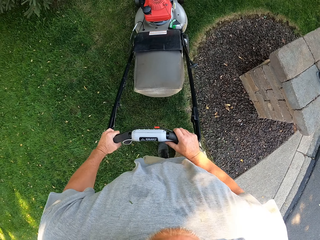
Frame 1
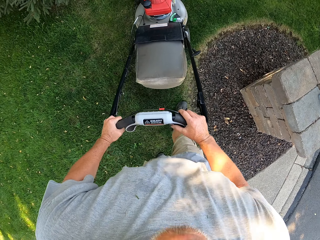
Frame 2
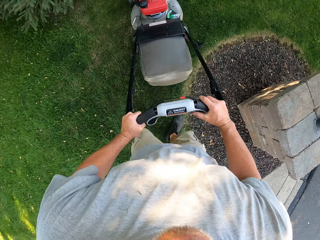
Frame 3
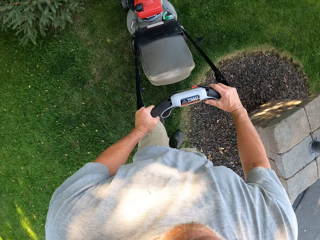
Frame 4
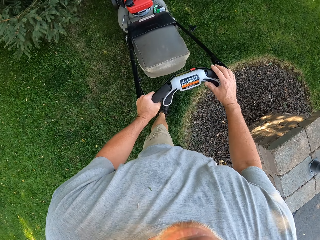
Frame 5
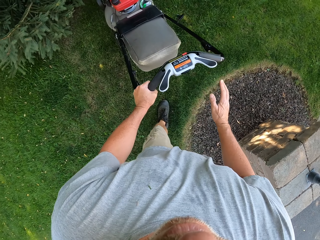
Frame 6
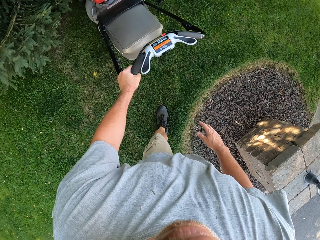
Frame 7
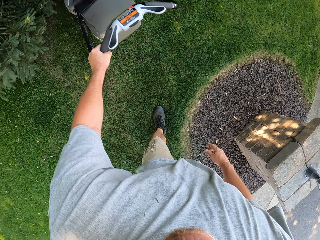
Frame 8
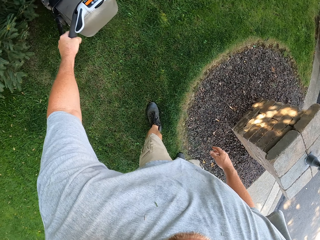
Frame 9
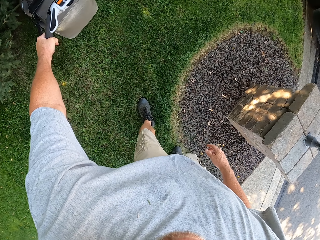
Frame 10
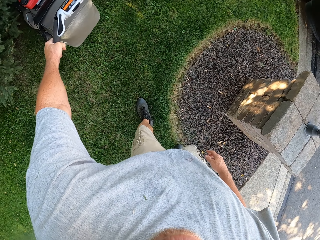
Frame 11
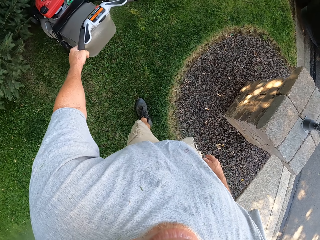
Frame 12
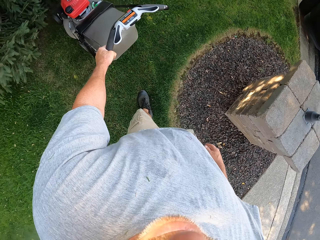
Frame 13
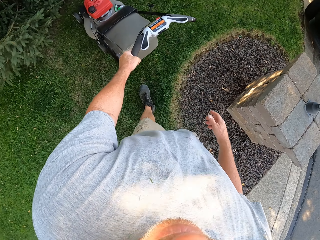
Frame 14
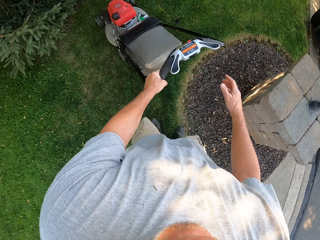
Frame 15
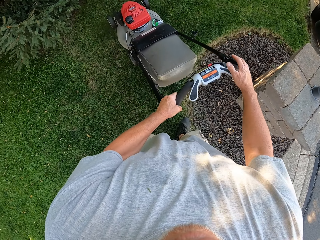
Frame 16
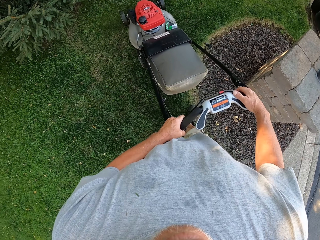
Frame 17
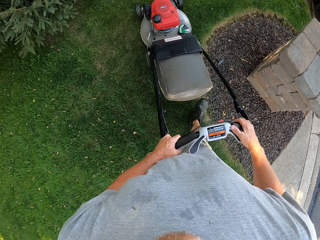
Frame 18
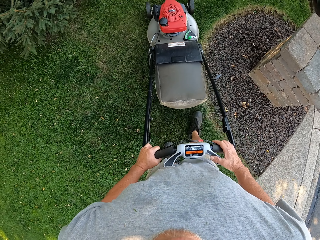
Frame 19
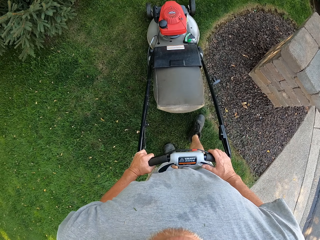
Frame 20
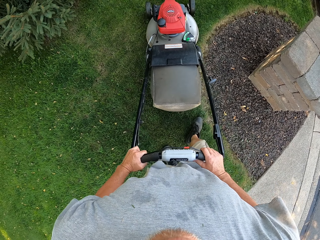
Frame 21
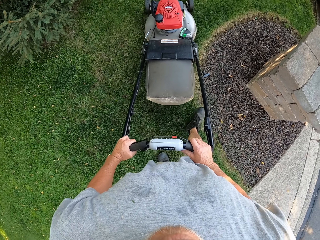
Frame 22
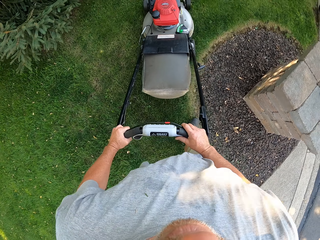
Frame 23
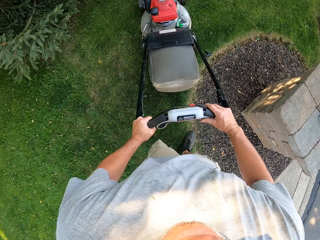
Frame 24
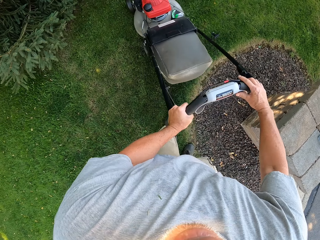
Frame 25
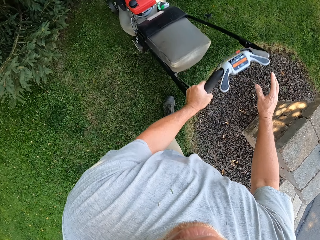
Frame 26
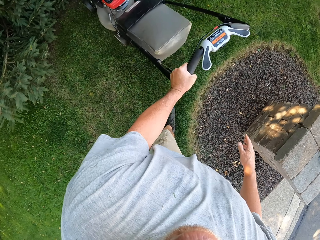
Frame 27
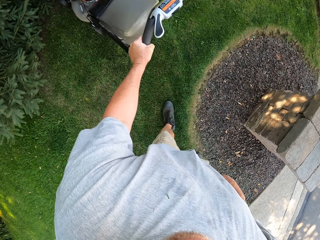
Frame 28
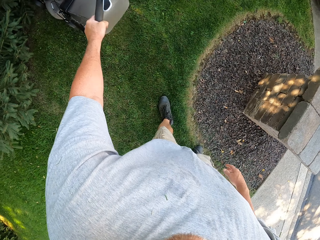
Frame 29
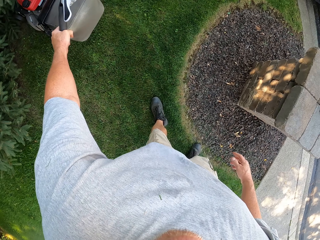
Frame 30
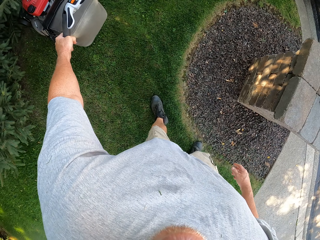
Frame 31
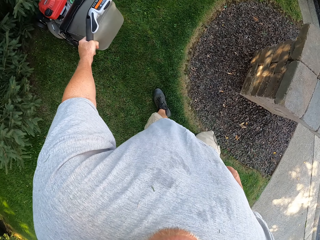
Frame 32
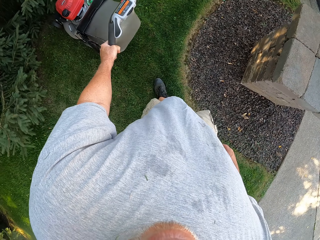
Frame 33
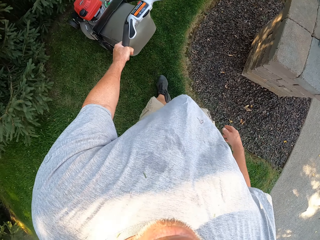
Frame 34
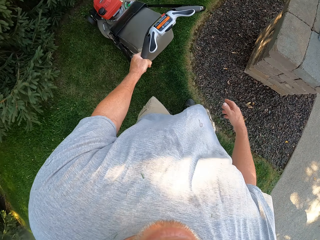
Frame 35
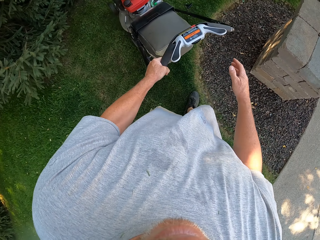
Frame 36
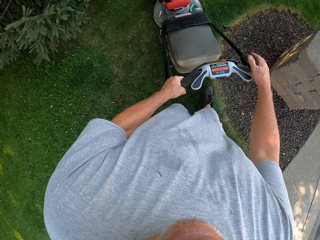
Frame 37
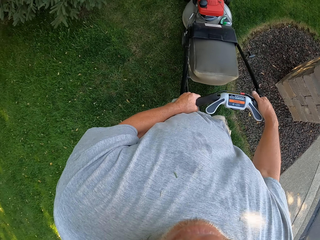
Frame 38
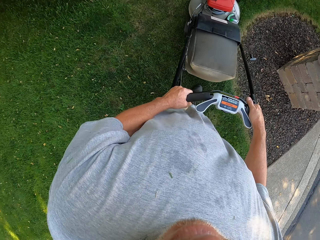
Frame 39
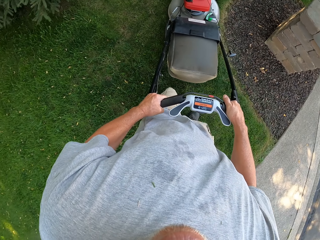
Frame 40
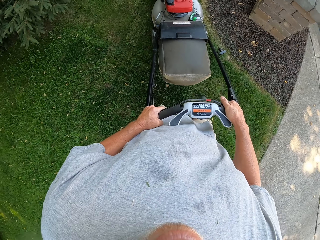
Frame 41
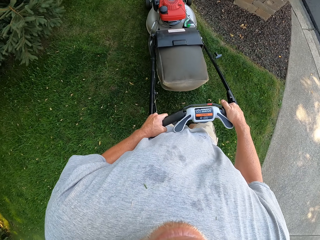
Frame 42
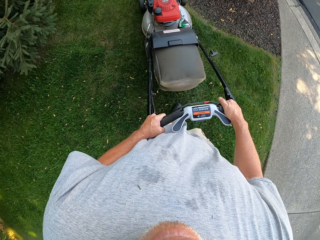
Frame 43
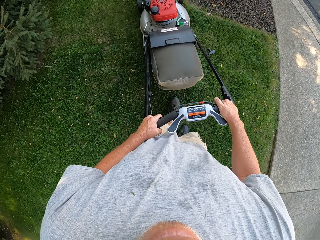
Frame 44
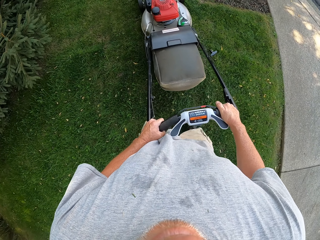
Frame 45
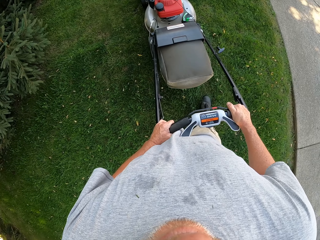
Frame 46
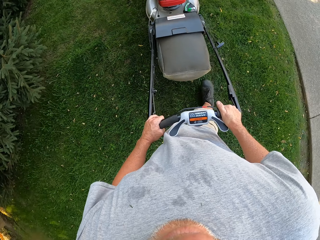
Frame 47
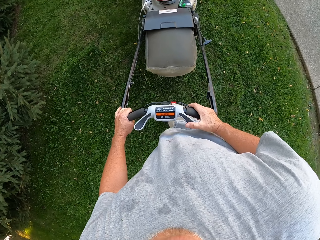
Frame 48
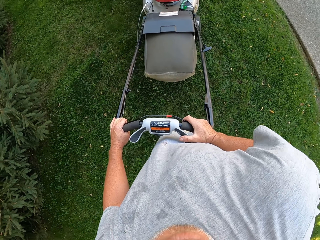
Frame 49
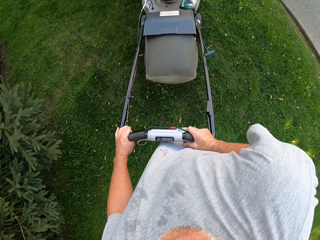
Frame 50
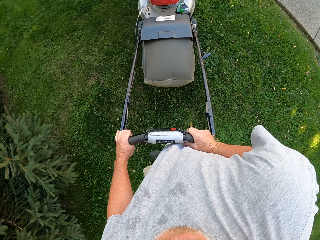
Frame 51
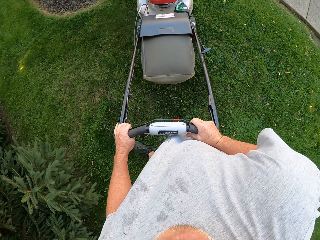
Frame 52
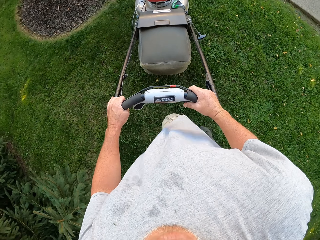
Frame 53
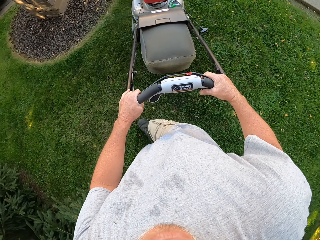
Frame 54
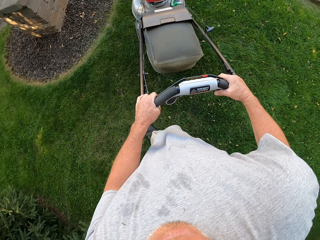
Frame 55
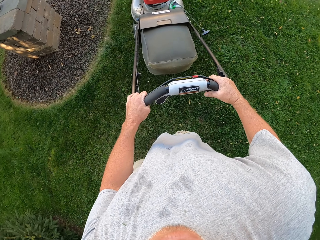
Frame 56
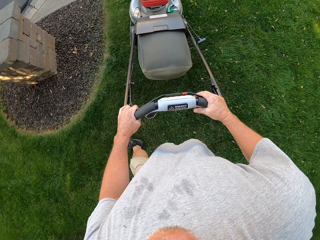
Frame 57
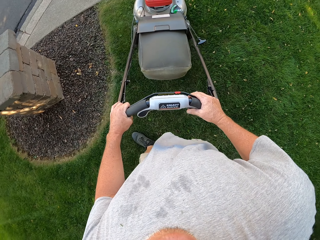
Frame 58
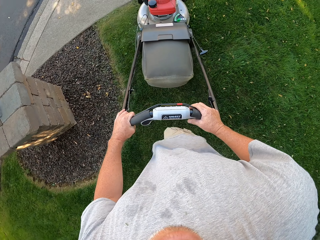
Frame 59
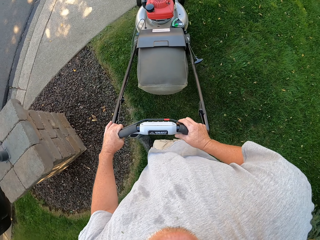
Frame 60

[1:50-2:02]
The camera wearer pushes the lawn mower forward. They pull the lawn mower backwards. They push the lawn mower forward. They pull the lawn mower backwards. They turn the lawn mower right.

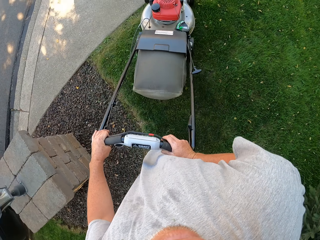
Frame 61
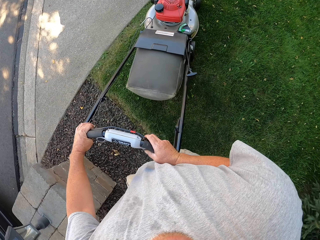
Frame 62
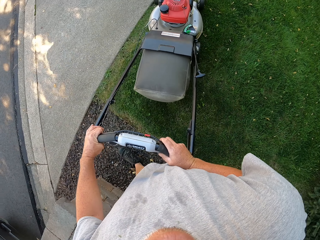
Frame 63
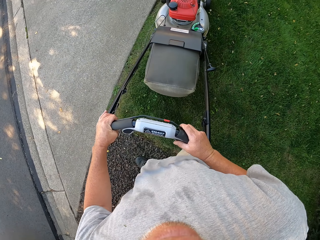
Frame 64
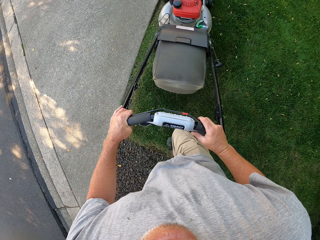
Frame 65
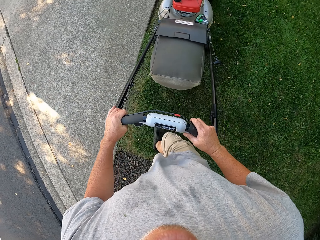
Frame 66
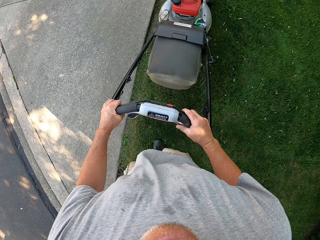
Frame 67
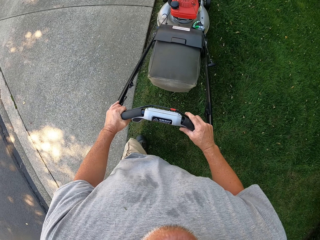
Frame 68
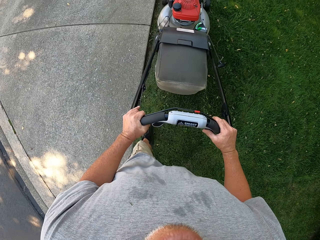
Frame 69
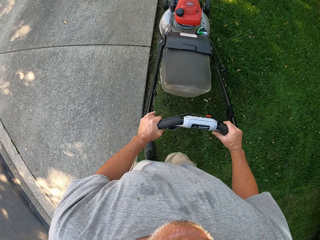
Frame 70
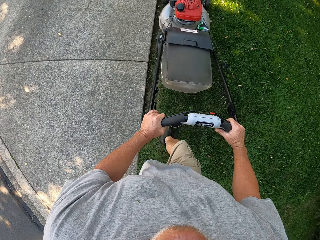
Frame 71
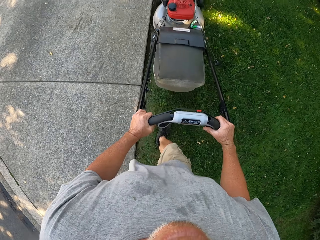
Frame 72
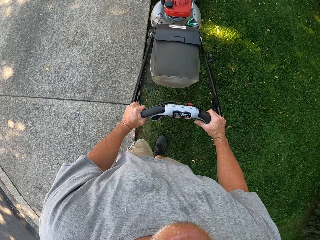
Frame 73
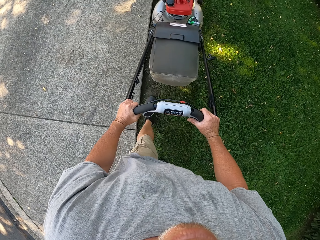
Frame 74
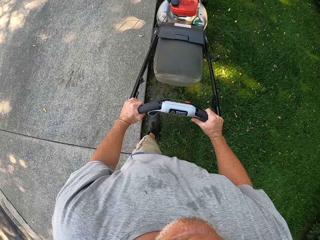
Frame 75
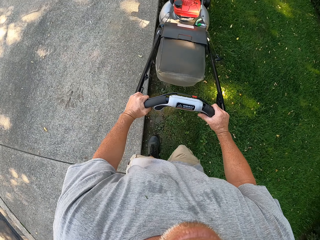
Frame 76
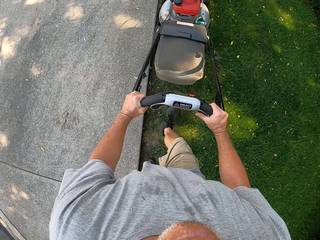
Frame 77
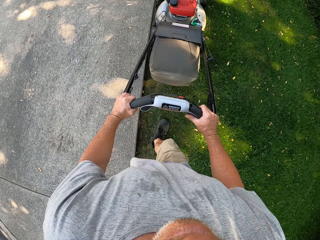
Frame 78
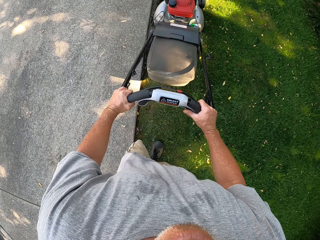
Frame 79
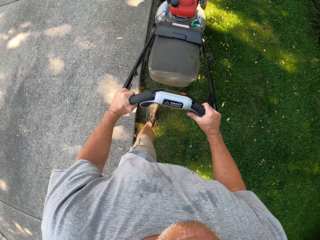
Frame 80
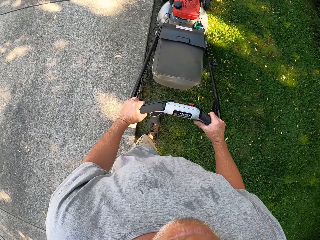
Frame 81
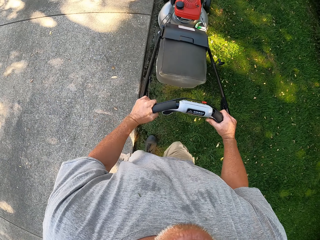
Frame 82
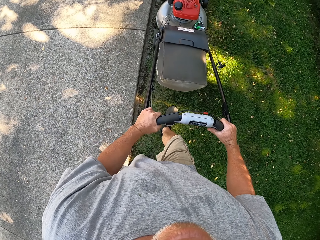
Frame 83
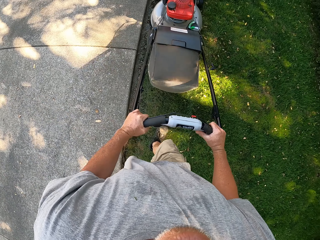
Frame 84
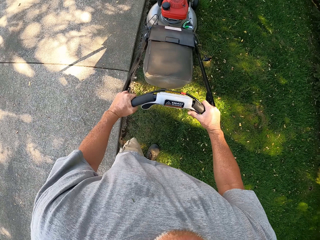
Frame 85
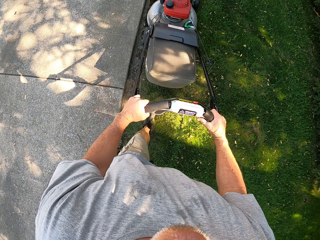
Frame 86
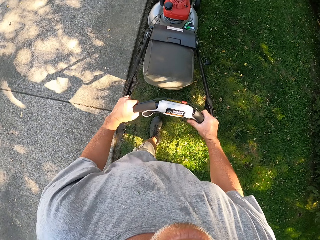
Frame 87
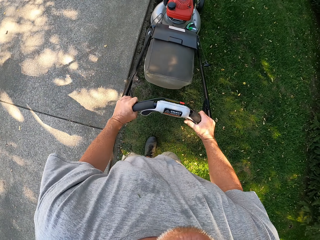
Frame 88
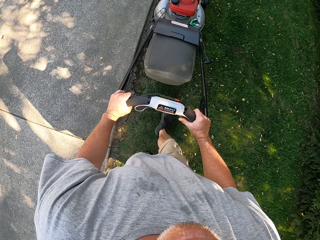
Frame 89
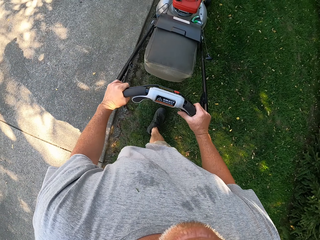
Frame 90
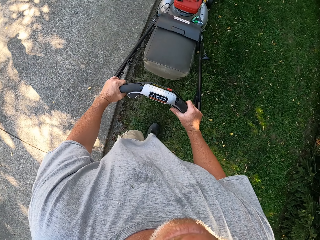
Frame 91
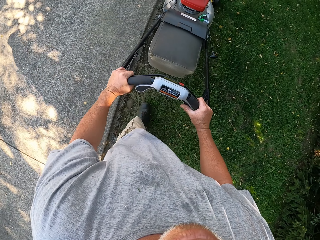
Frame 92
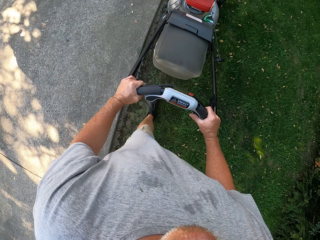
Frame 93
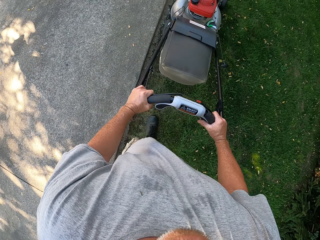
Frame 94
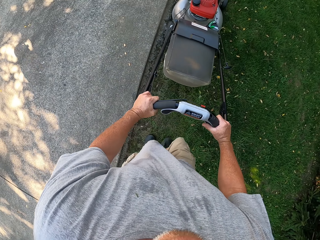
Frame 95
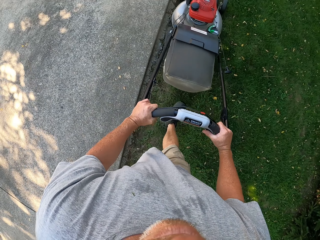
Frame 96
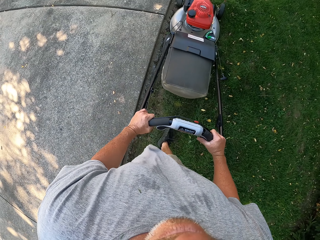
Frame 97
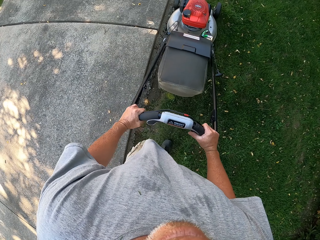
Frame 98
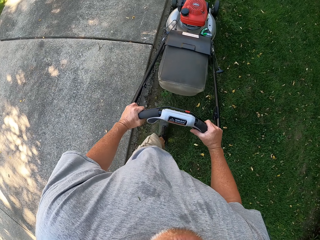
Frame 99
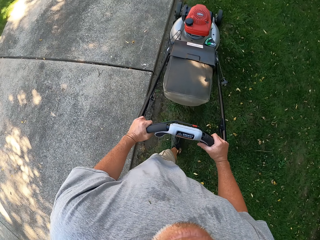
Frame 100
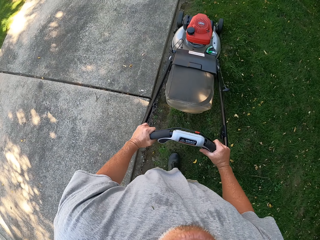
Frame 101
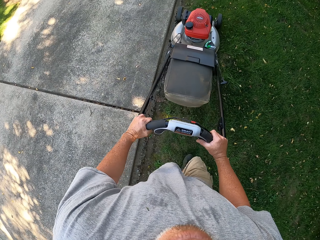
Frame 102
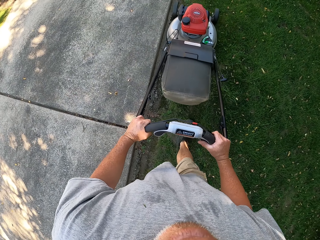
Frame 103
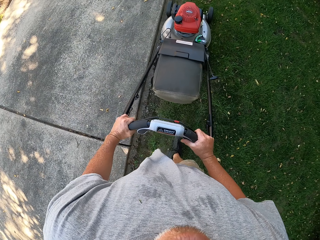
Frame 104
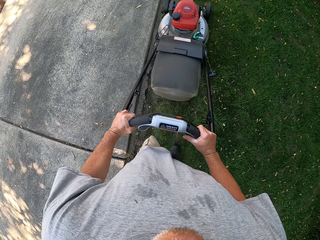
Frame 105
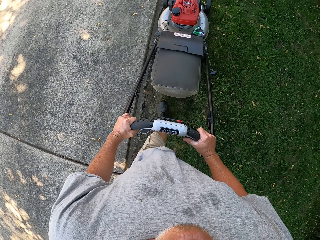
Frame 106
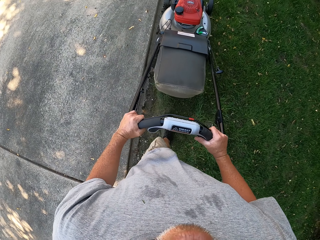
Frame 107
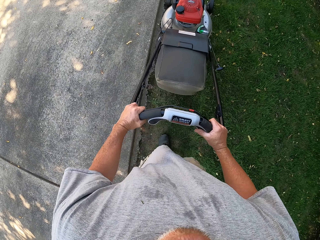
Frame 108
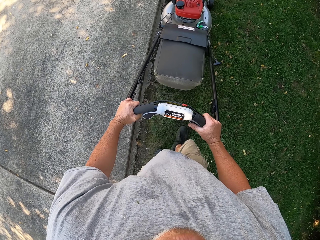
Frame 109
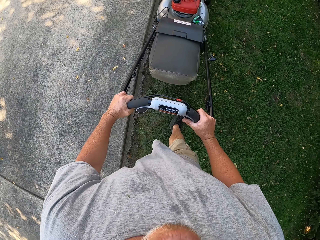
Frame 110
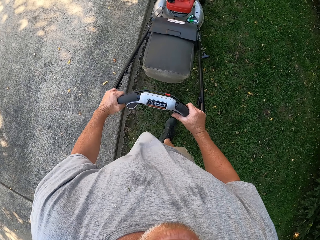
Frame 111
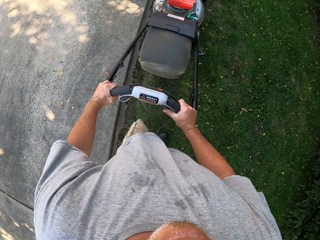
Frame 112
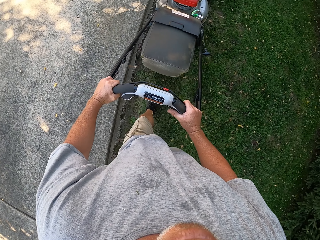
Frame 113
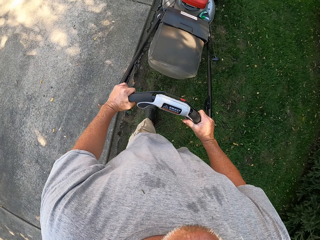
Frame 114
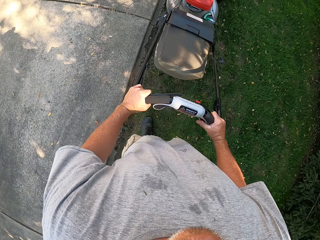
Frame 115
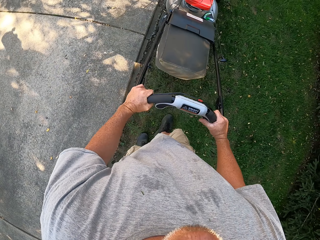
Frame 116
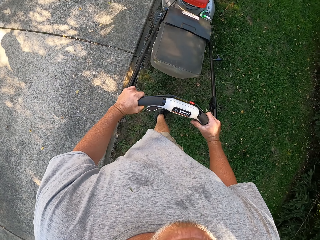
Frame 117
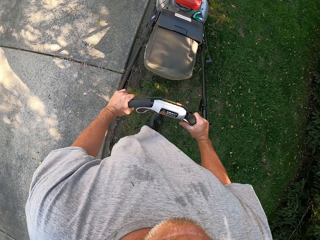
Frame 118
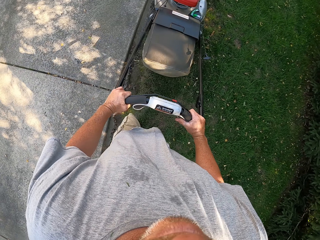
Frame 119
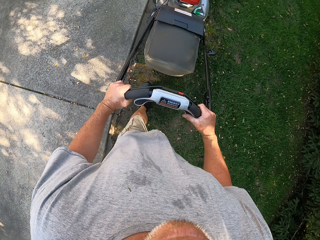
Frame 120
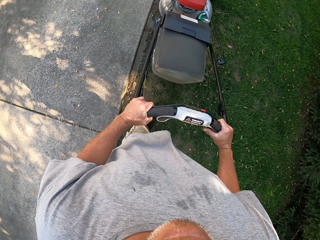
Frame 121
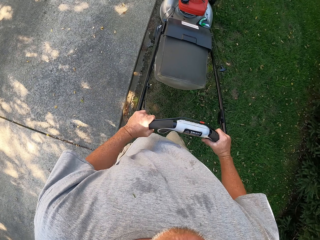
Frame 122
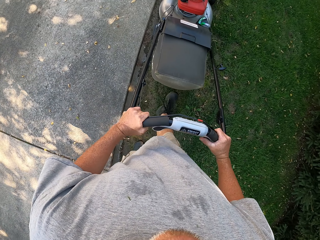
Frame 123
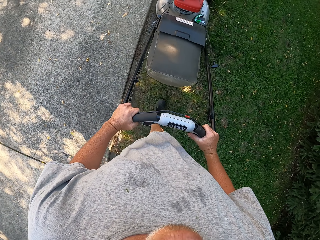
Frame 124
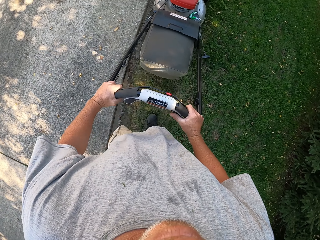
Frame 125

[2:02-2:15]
The camera wearer pushes the lawn mower forward.
